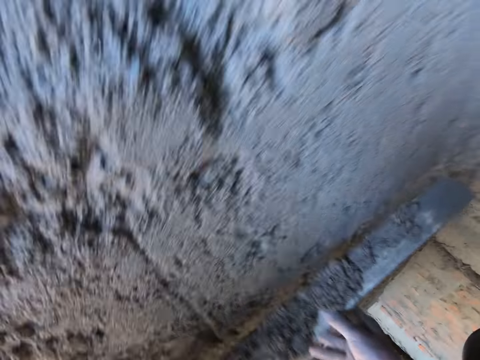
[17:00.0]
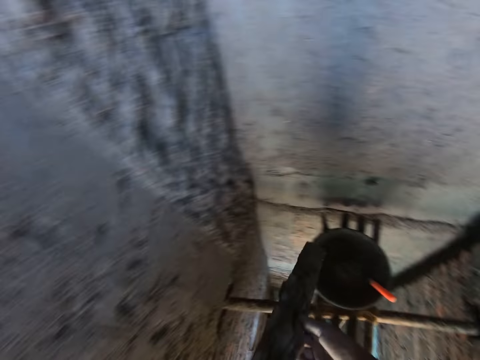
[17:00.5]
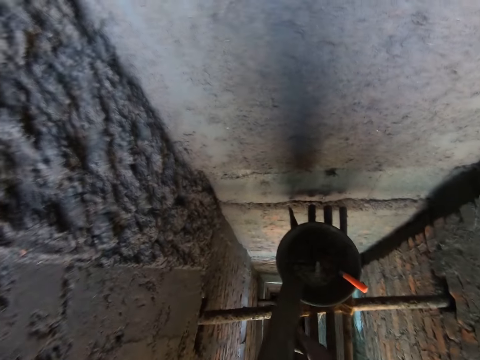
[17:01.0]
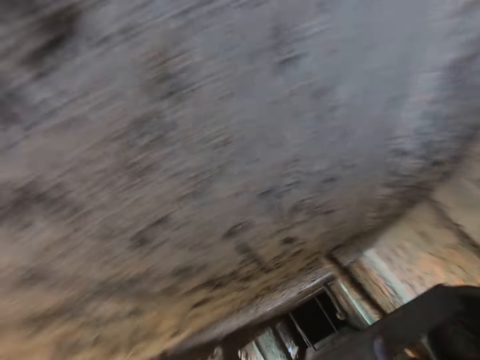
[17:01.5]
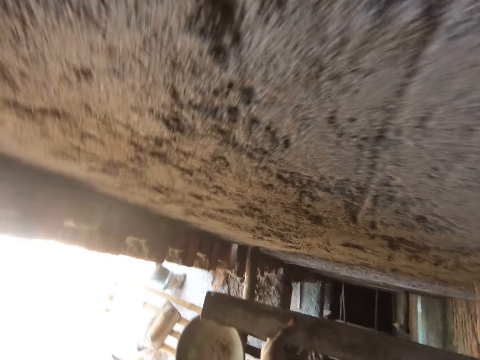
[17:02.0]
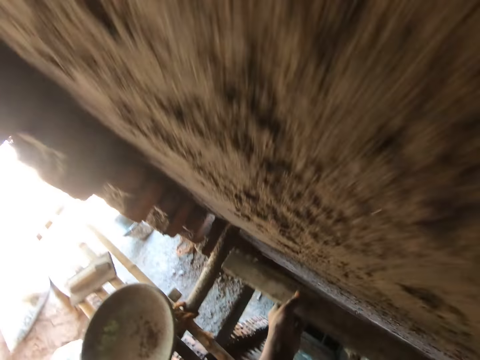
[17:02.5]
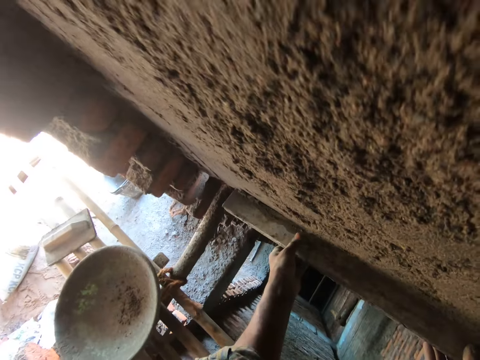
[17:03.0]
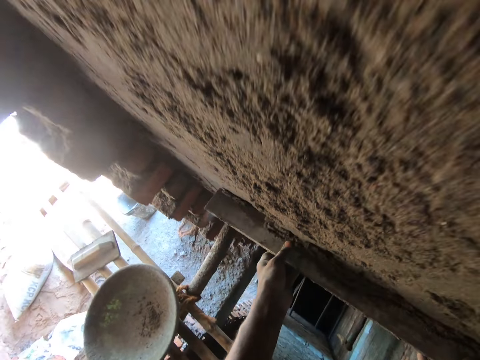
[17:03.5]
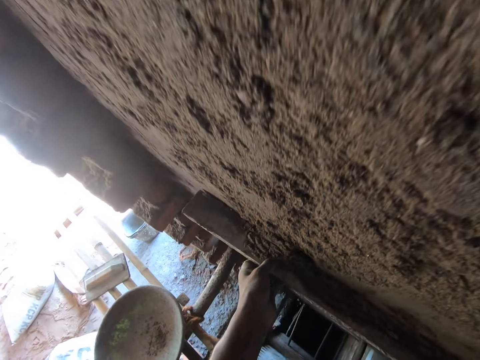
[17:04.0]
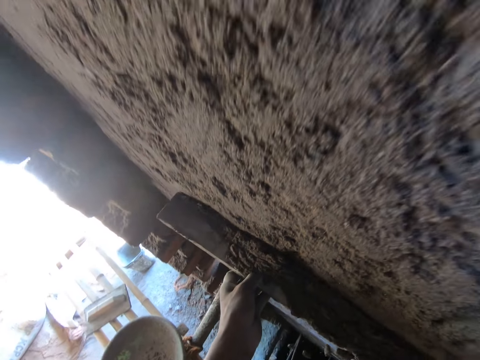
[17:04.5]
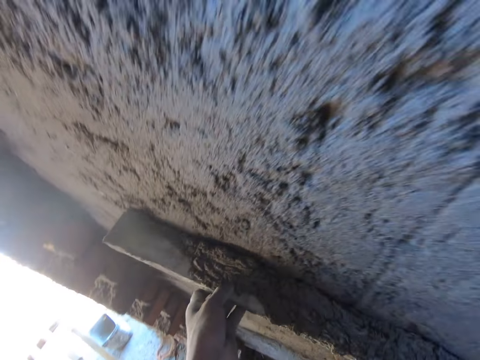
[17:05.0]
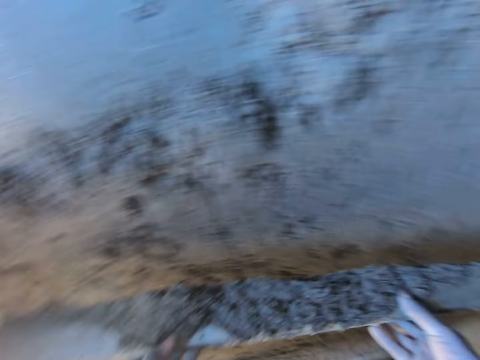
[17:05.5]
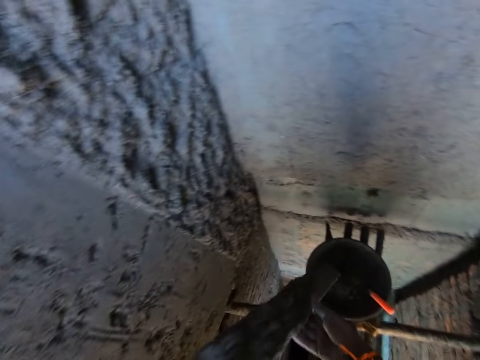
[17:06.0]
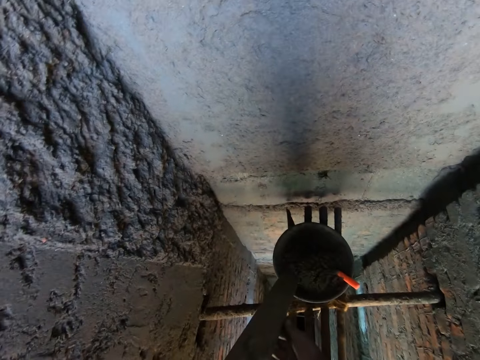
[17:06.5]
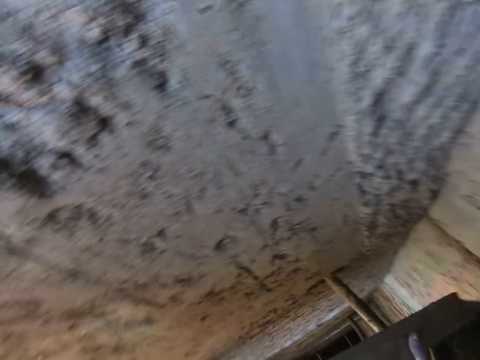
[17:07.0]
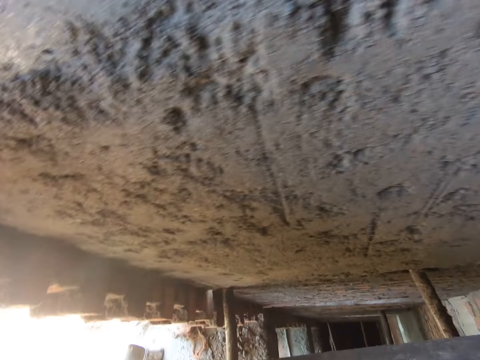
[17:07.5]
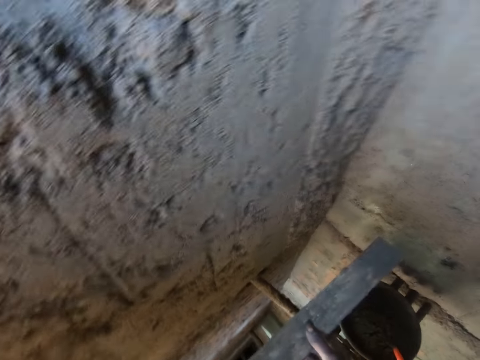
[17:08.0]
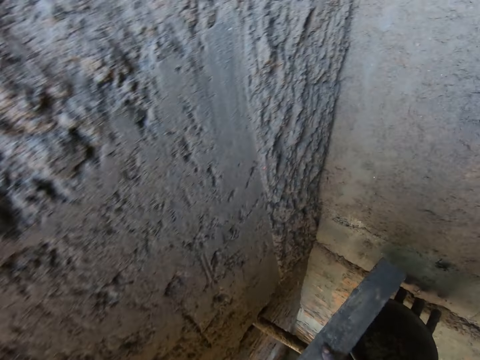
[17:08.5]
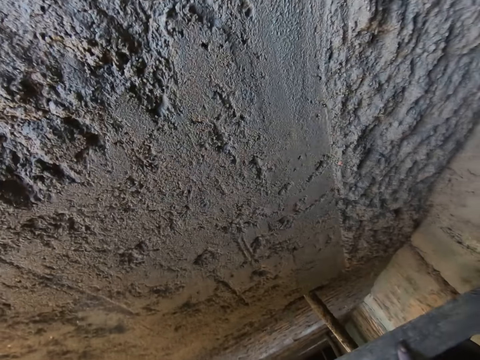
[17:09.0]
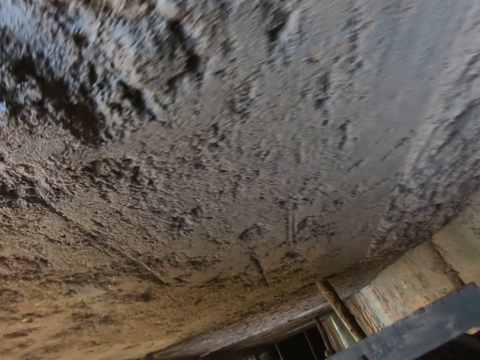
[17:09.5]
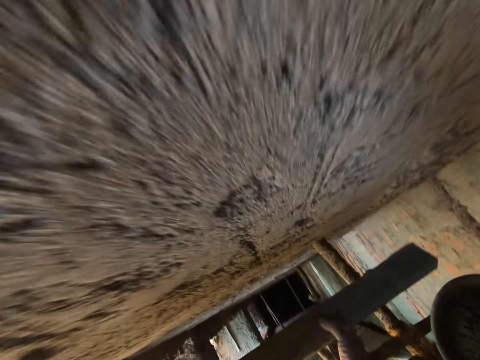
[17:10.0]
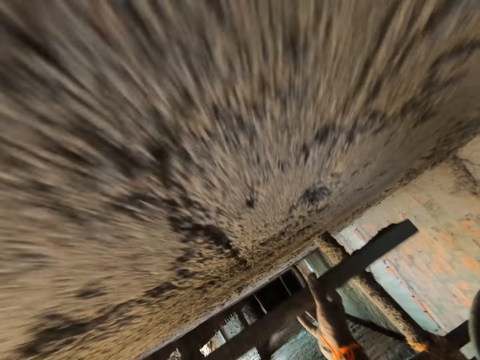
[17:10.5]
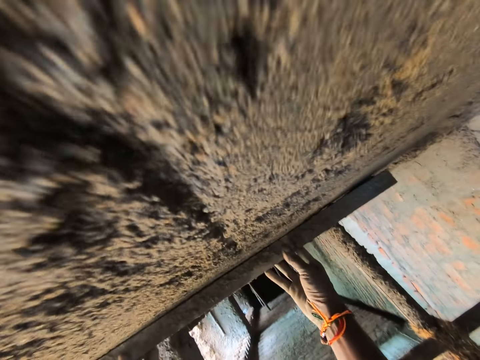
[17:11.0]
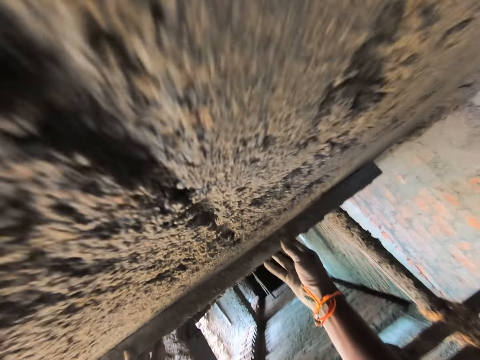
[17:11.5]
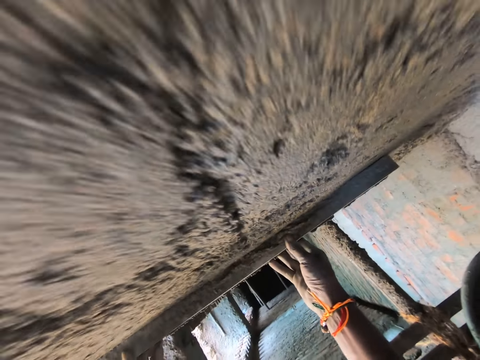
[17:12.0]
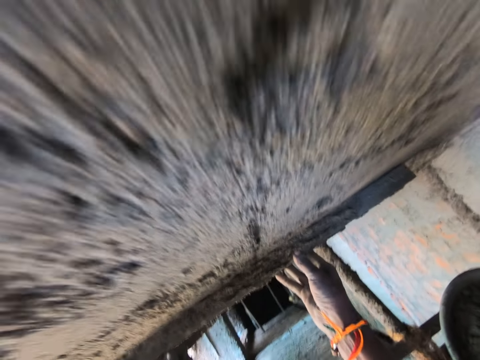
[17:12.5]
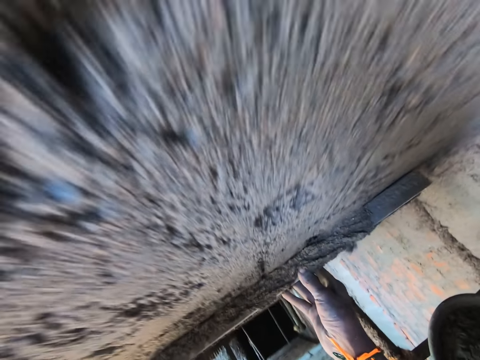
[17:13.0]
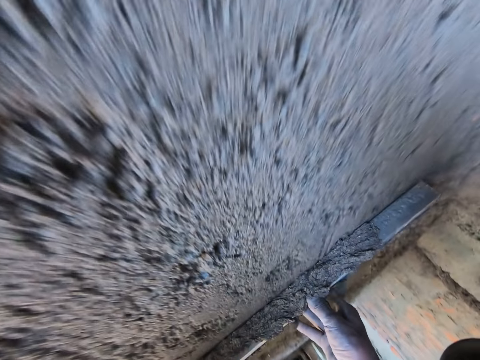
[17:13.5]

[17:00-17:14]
The camera wearer pours sand into the head pan with the stick in both hands. They screed the wall with the stick in both hands and scoop sand on the wall with wood. They pour sand into the head pan with the stick in both hands. They look around. They bend downwards. They scoop sand on the wall with wood and screed the wall with the stick in both hands.

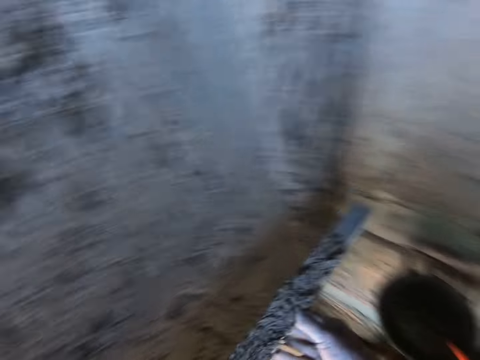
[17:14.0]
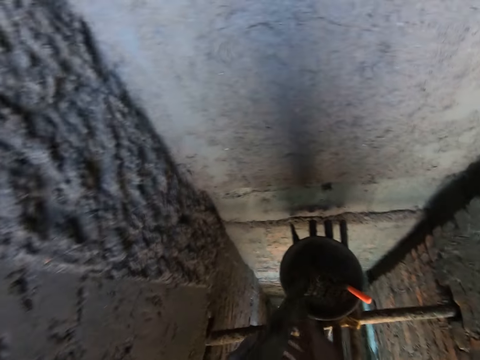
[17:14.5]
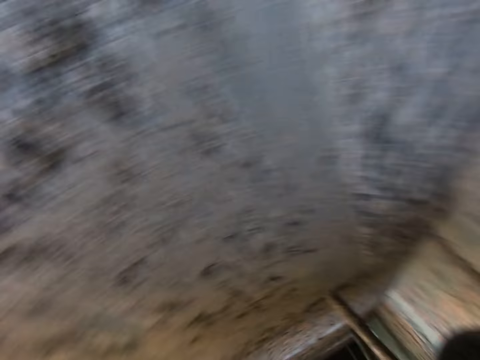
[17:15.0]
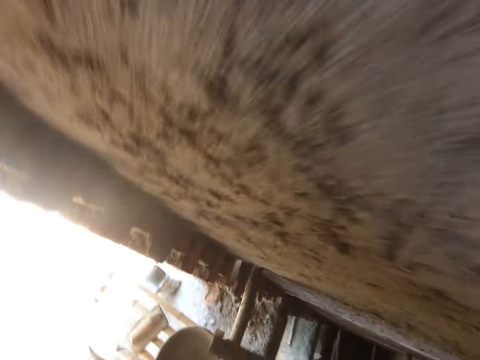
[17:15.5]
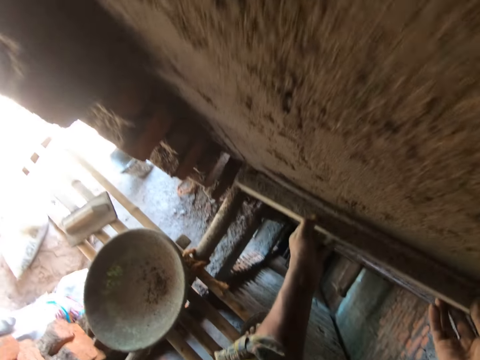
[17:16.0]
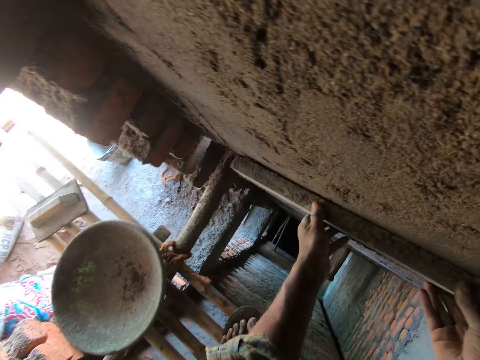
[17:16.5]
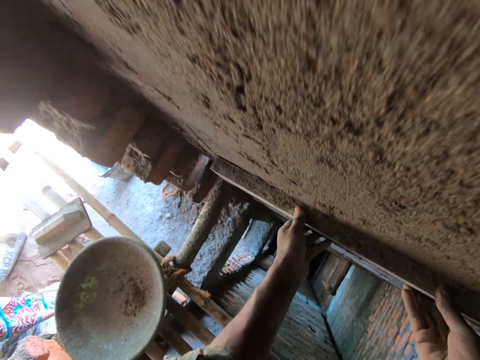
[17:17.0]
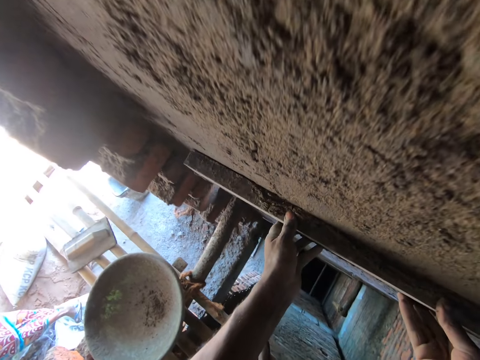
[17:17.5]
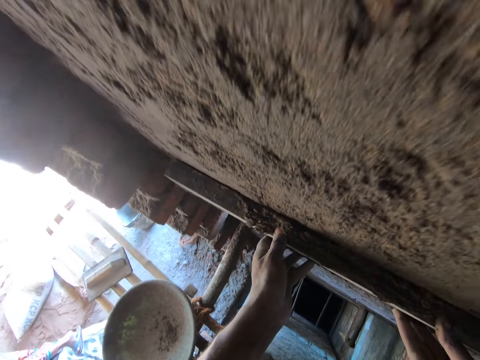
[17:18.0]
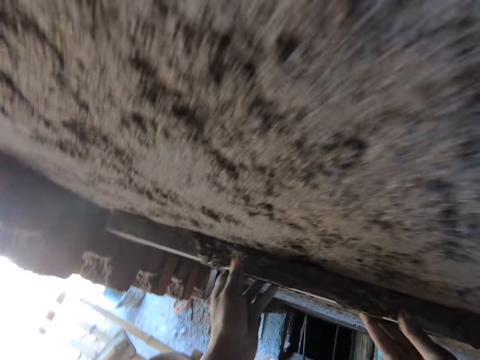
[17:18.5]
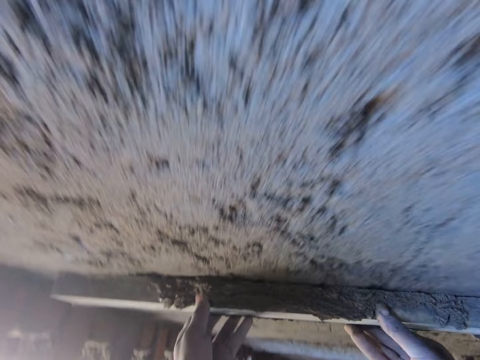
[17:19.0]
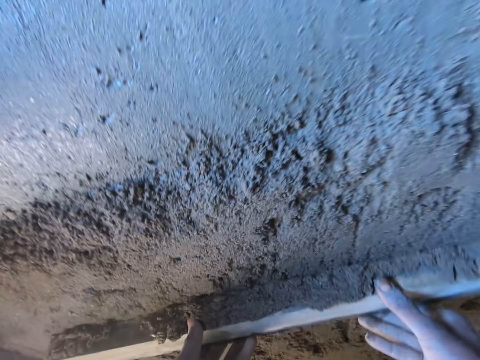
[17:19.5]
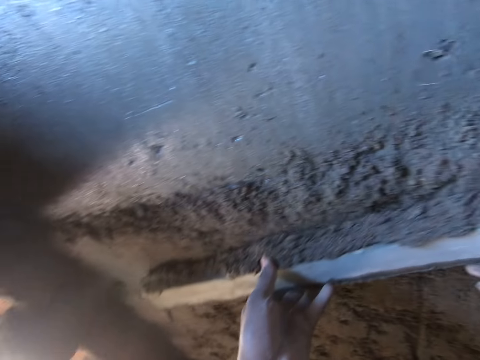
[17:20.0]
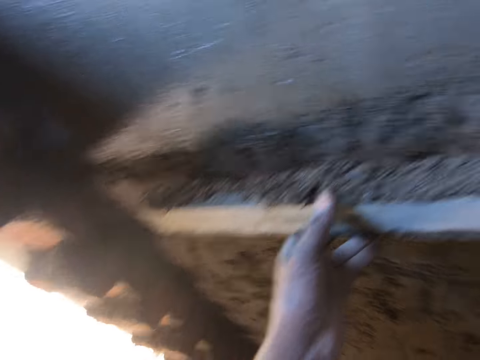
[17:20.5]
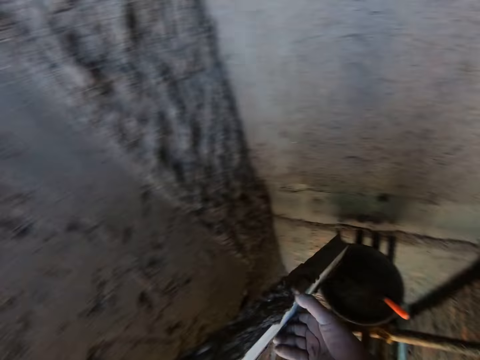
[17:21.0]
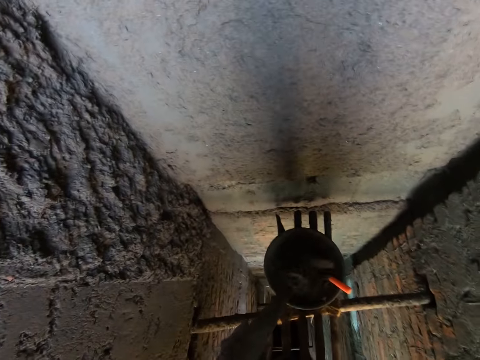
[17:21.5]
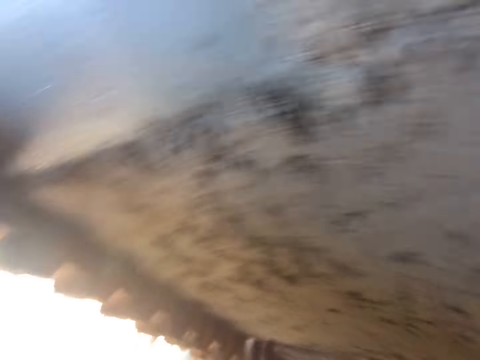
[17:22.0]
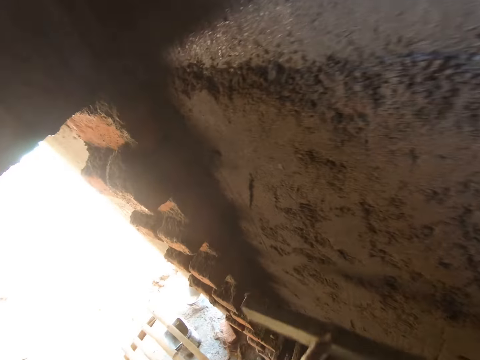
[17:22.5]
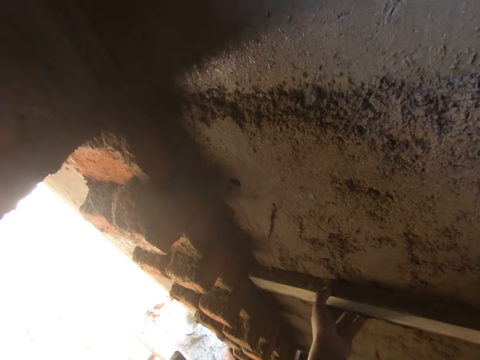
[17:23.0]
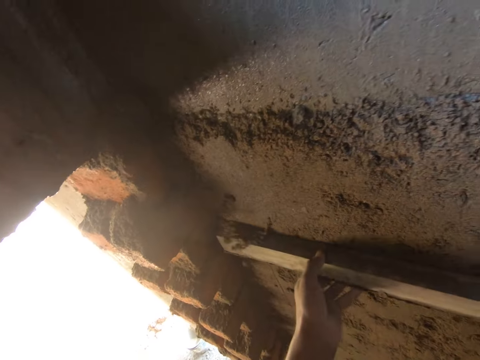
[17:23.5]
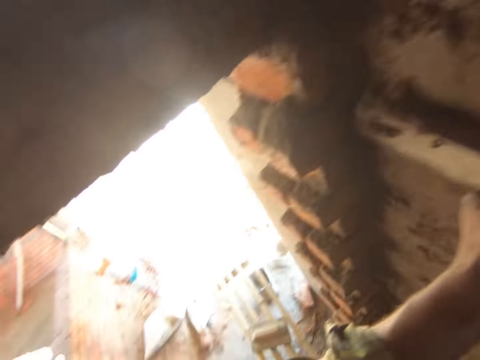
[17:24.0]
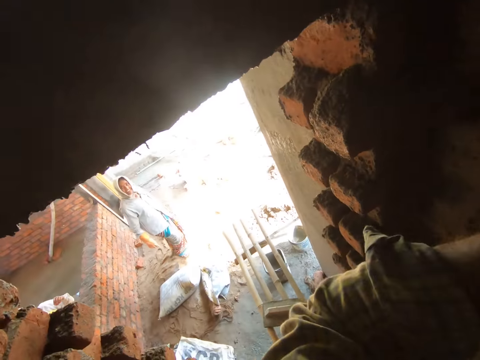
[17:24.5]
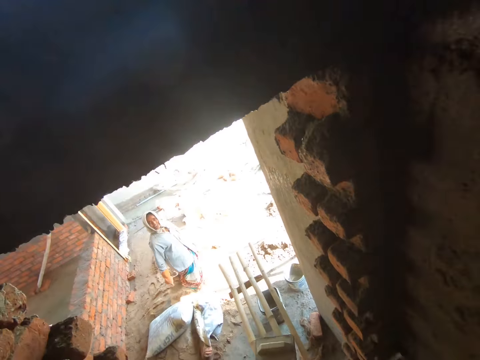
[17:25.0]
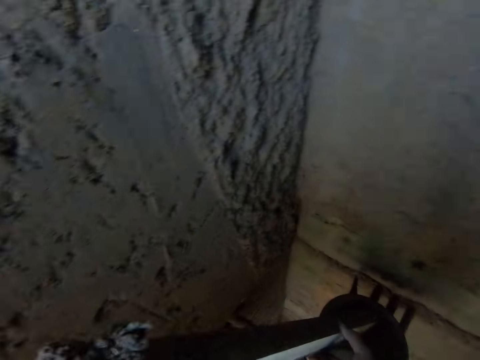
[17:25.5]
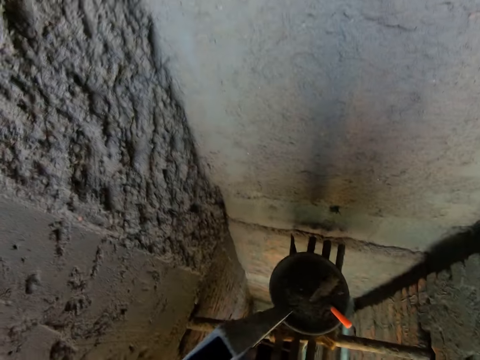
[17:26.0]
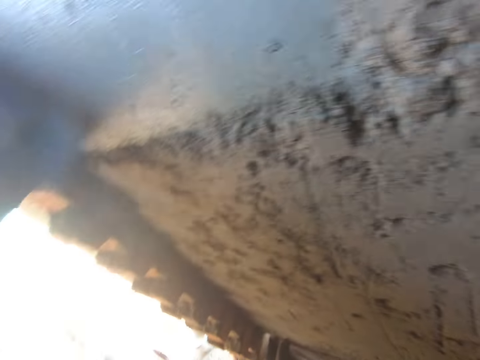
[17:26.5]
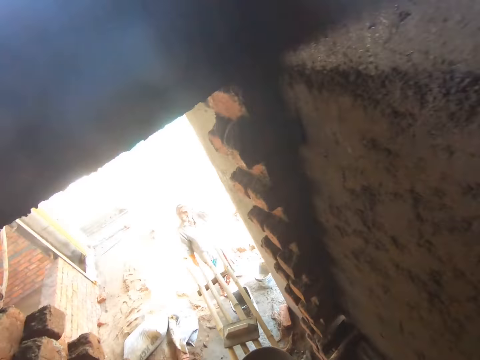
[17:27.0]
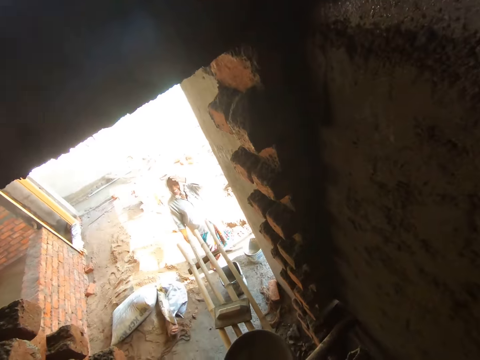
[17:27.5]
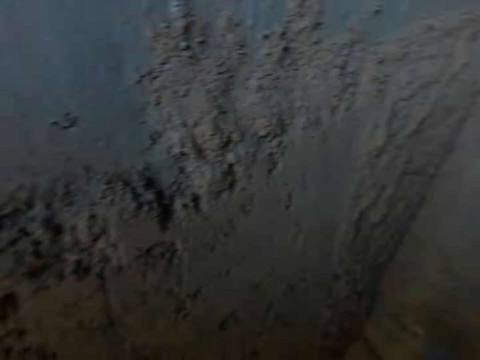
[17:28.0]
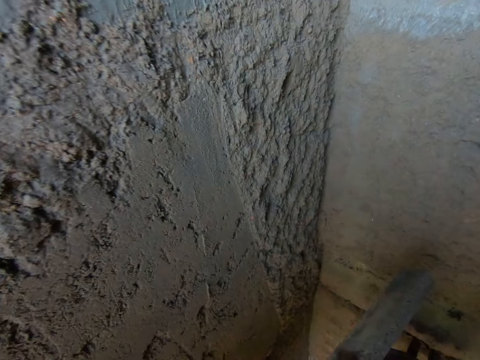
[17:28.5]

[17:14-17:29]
The camera wearer pours sand into the head pan with the stick in both hands. A woman moves around. The camera wearer scoops sand on the wall with wood and screeds the wall with the stick in both hands. They pour sand into the head pan with the stick in both hands. They screed the wall with the stick in both hands and scoop sand on the wall with wood. The woman walks around. The camera wearer pours sand into the head pan with the stick in both hands. The woman looks around. The camera wearer looks around.
